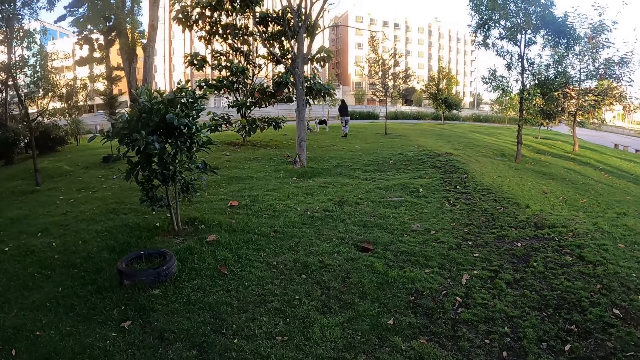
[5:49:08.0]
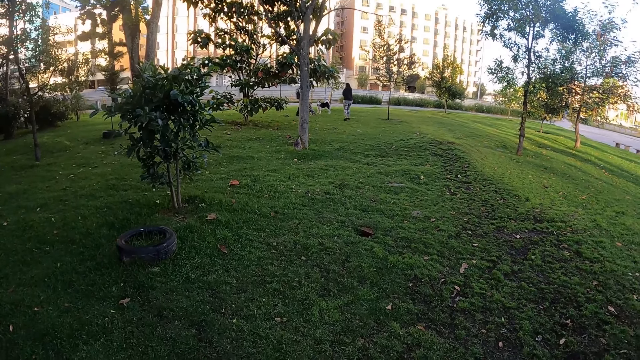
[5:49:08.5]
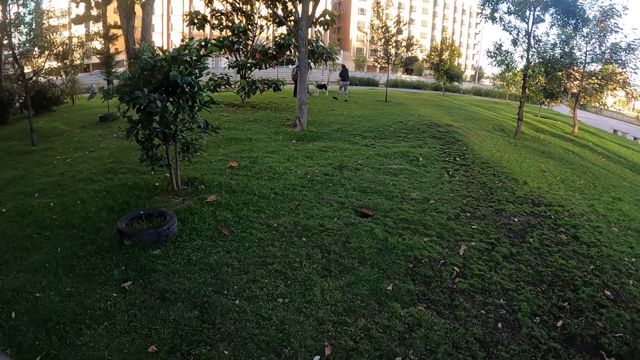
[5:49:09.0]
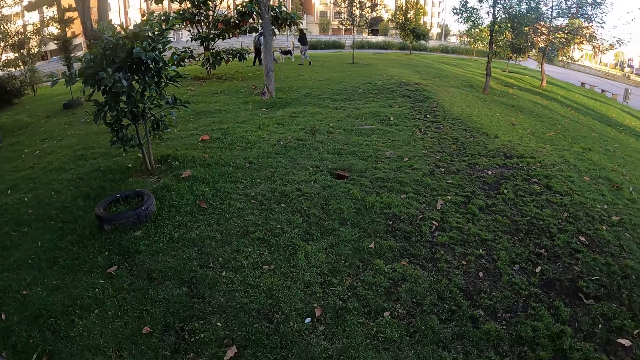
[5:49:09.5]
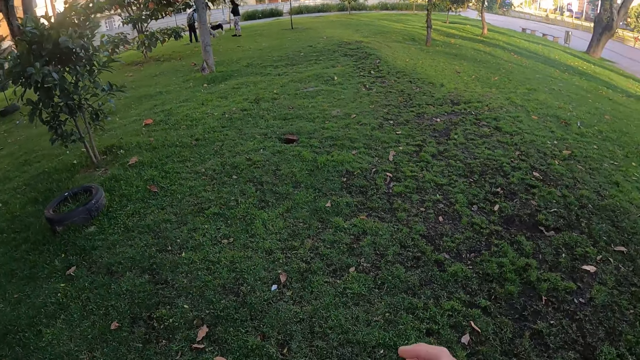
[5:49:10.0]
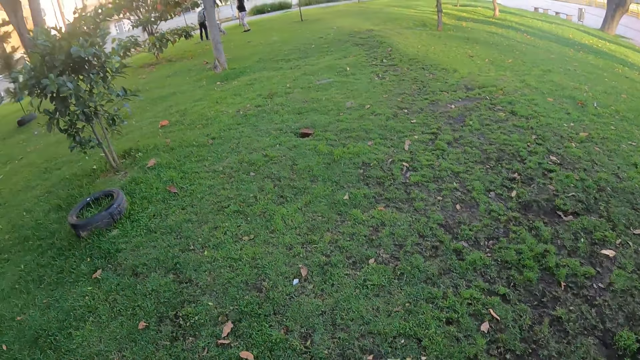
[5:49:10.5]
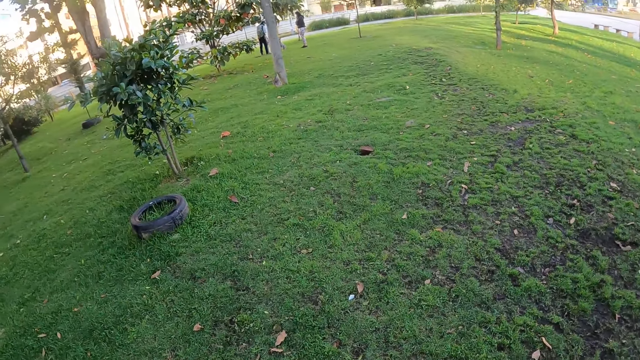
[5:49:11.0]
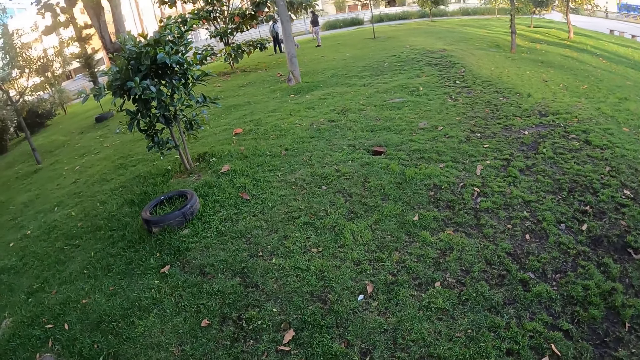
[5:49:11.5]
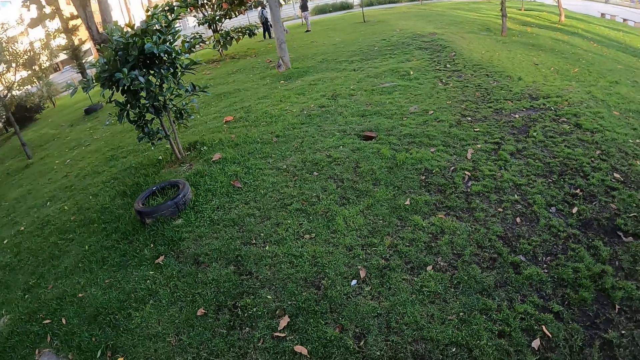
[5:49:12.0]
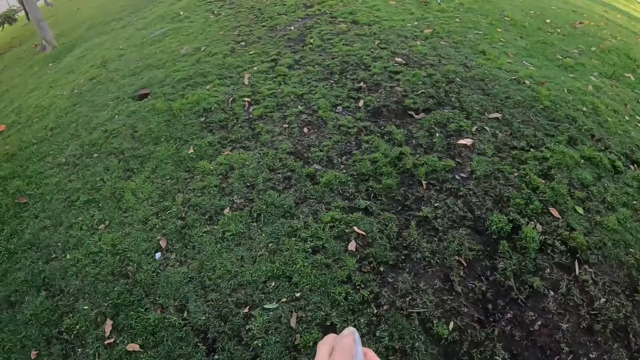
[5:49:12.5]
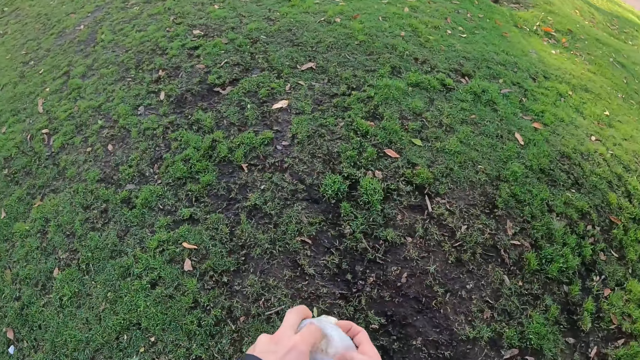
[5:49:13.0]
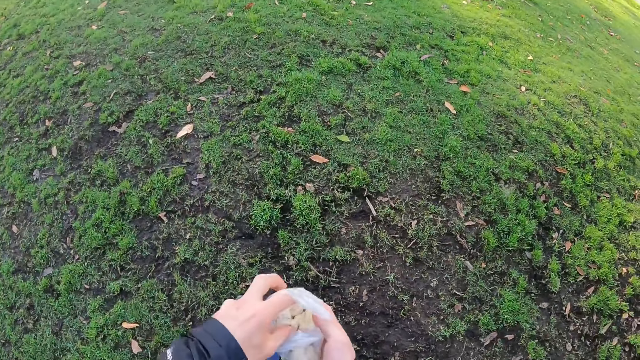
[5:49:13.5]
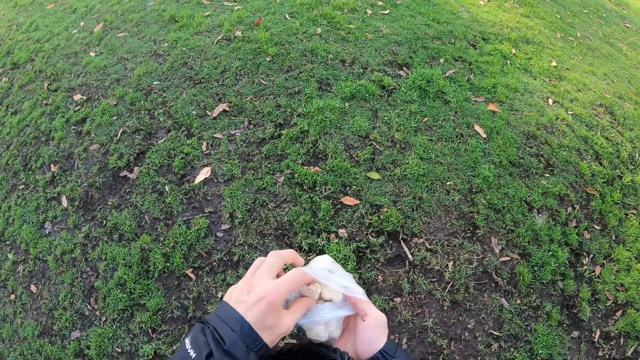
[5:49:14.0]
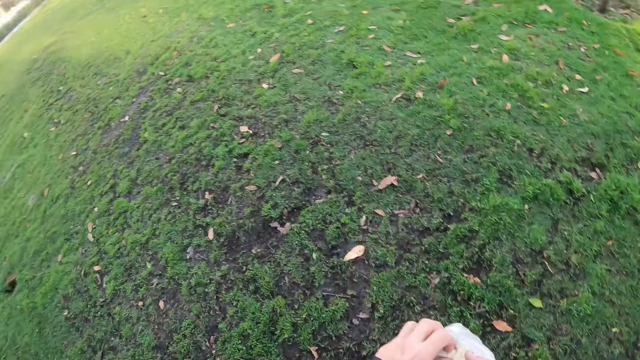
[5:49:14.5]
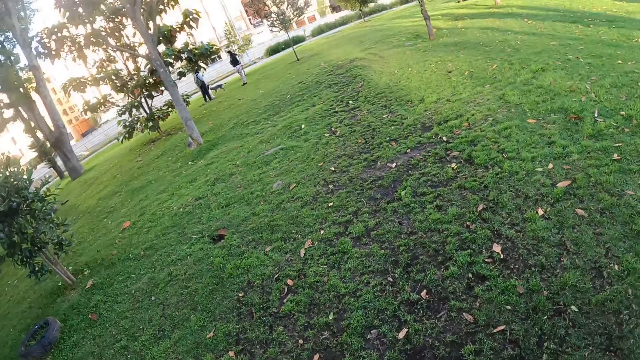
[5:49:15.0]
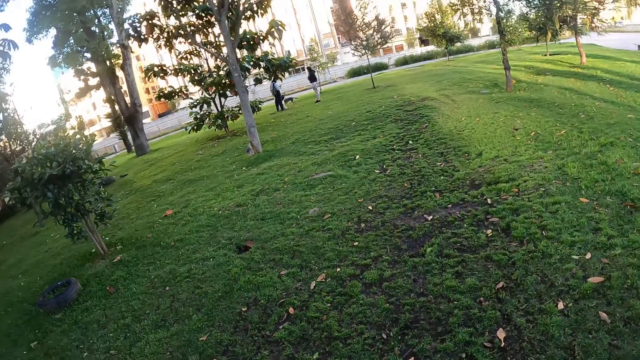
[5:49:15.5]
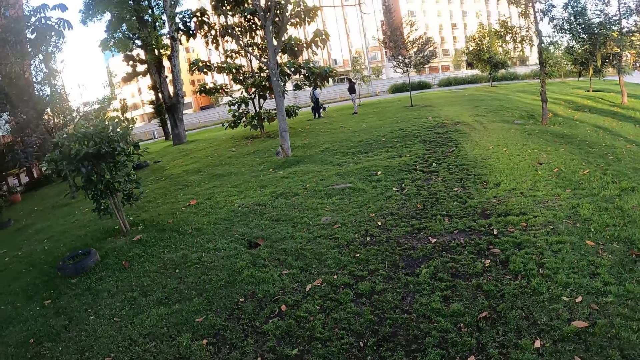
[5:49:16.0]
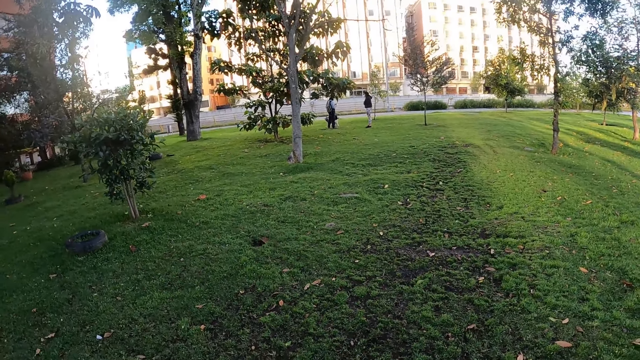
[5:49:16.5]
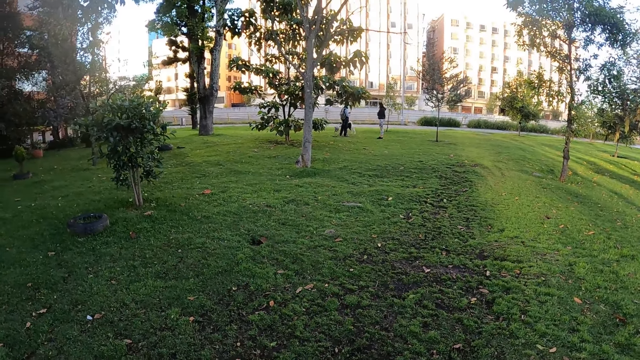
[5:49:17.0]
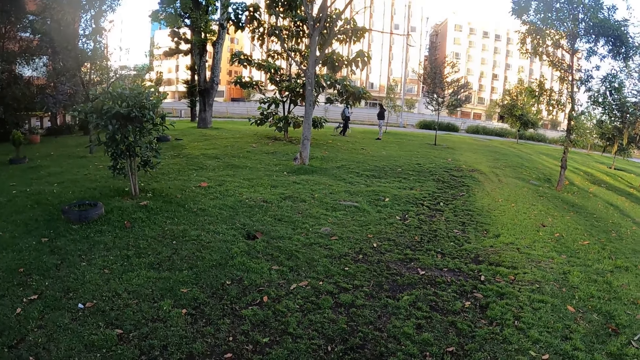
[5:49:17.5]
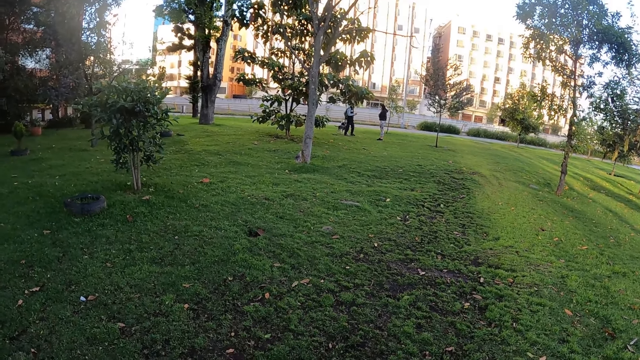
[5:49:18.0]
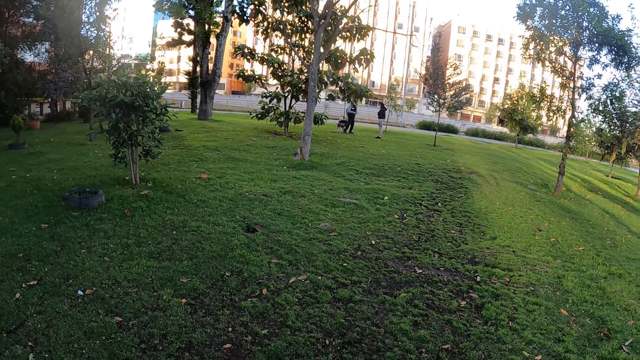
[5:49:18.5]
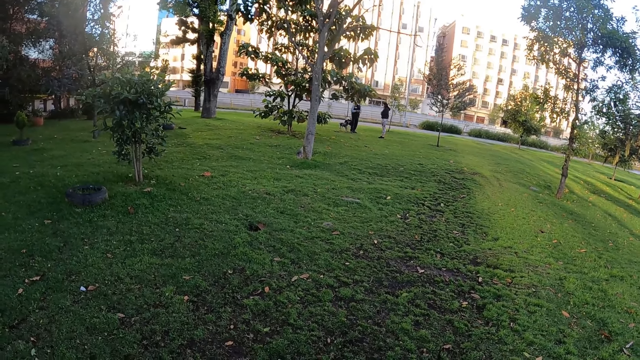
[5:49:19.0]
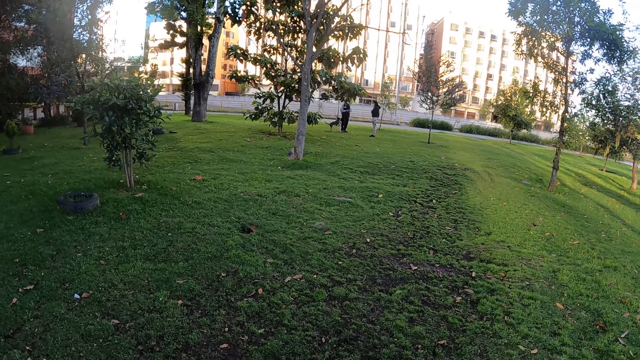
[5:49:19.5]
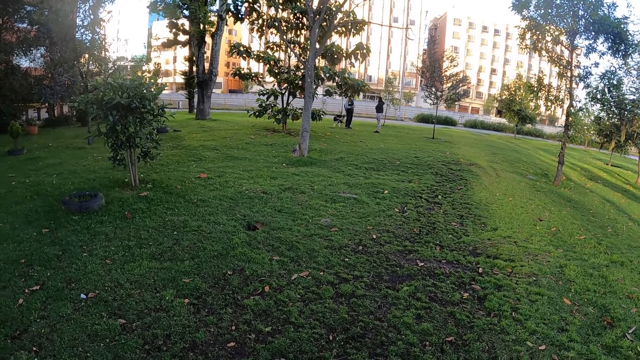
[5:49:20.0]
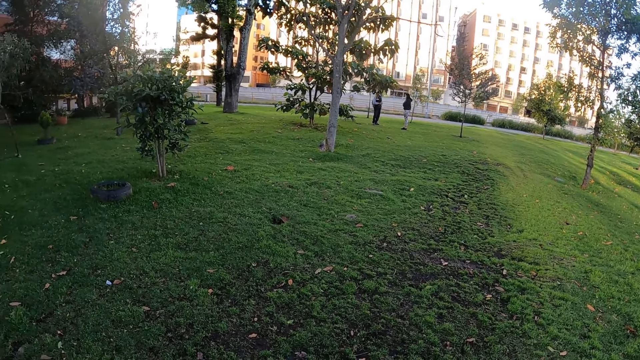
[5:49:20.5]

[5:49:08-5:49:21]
The camera wearer holds a bag of candy with both hands. They pick up dog food. They look around.

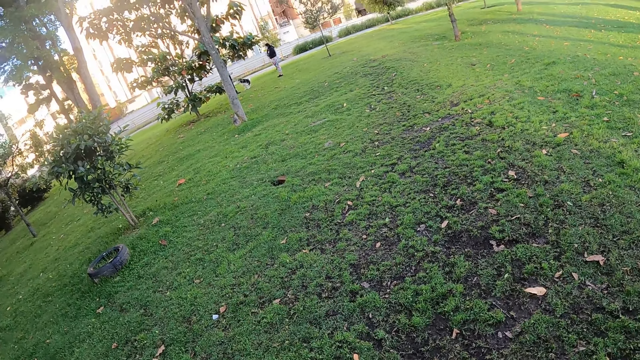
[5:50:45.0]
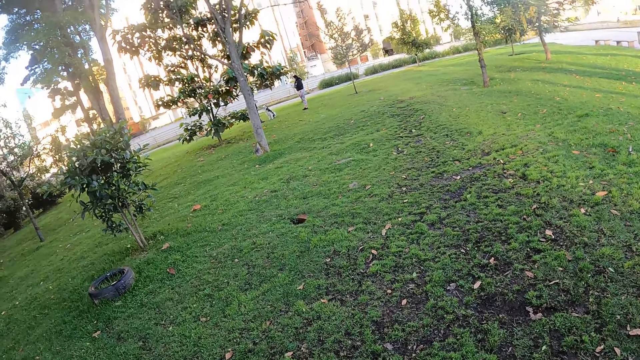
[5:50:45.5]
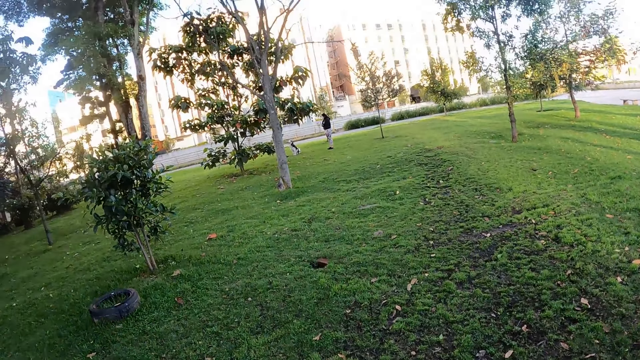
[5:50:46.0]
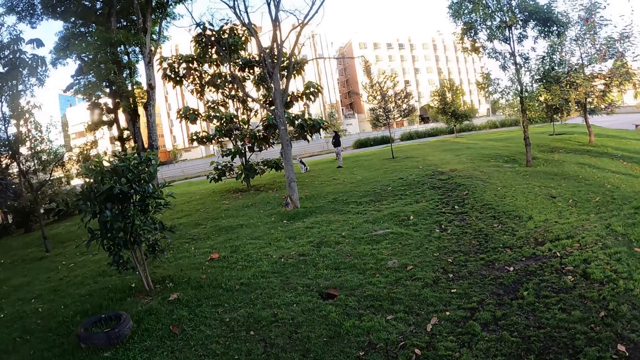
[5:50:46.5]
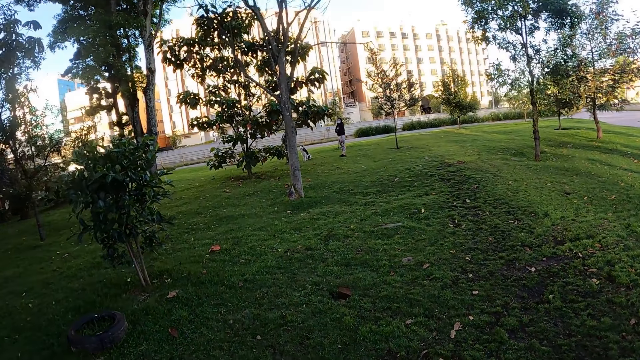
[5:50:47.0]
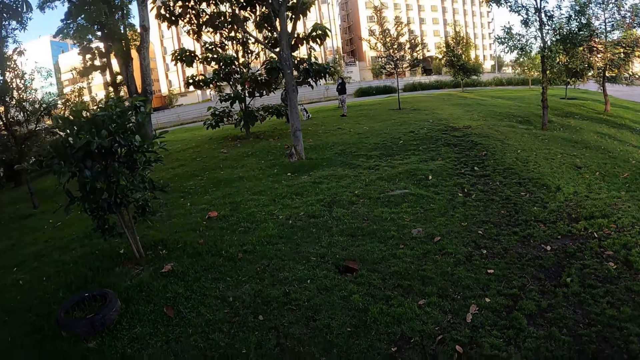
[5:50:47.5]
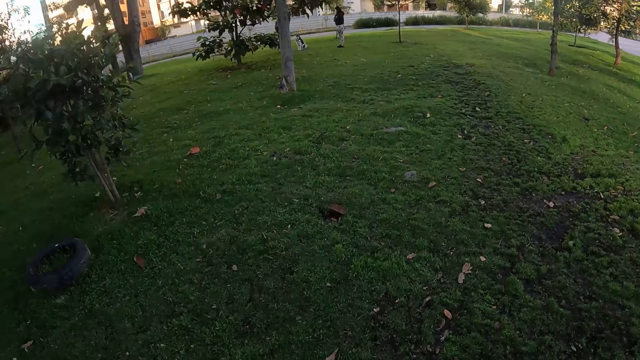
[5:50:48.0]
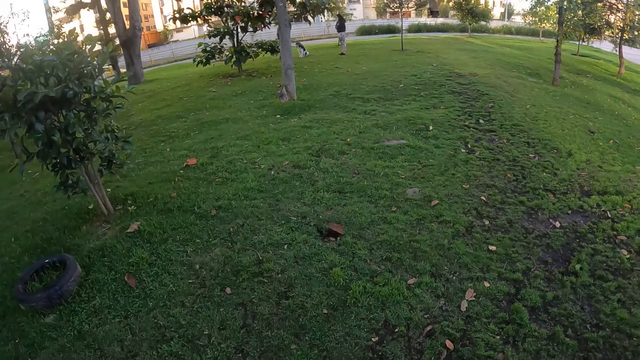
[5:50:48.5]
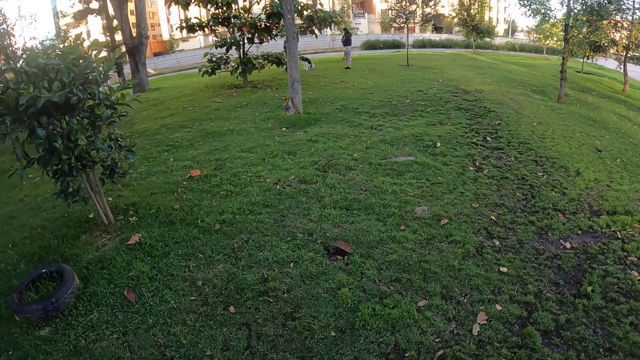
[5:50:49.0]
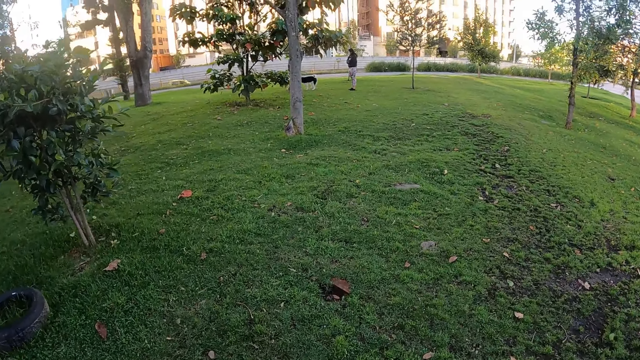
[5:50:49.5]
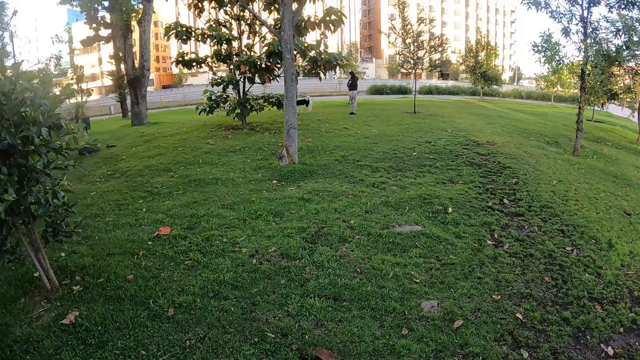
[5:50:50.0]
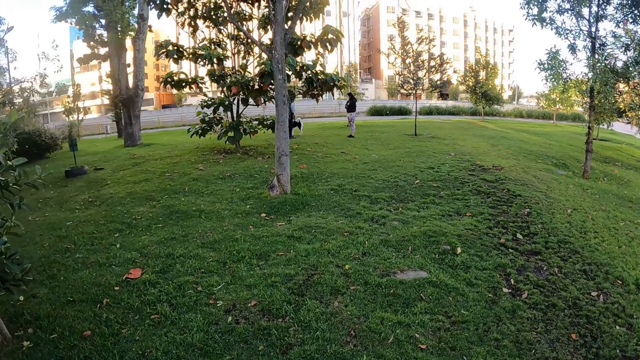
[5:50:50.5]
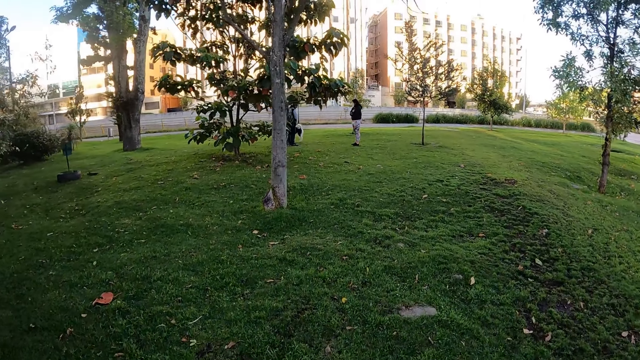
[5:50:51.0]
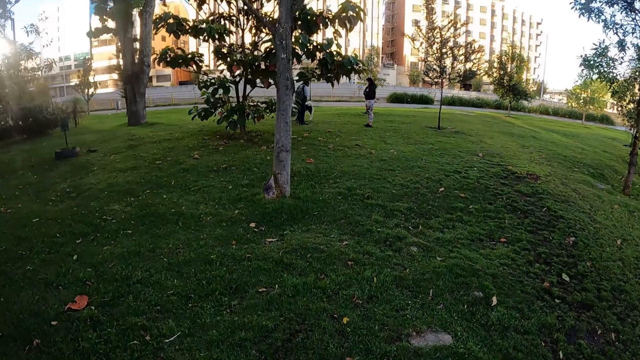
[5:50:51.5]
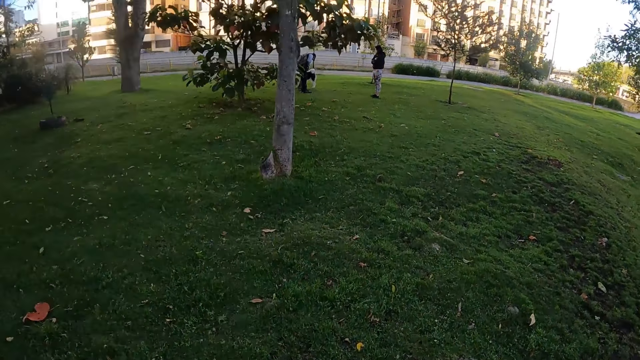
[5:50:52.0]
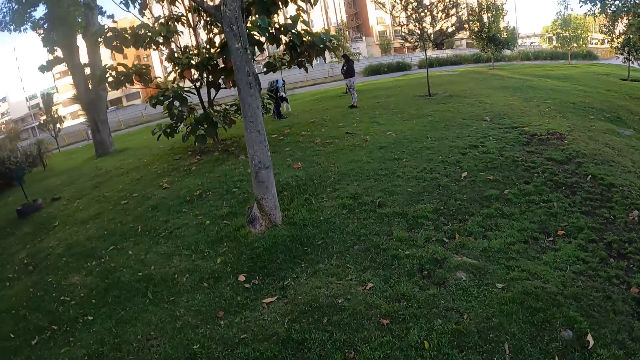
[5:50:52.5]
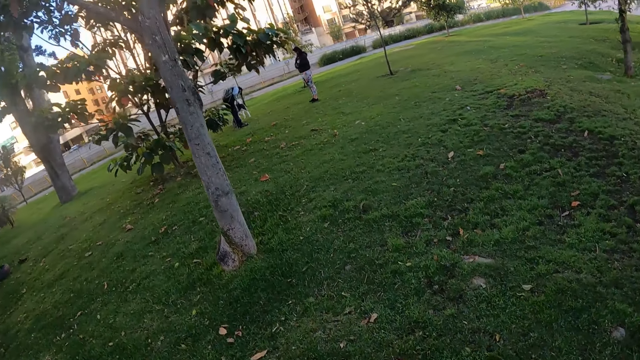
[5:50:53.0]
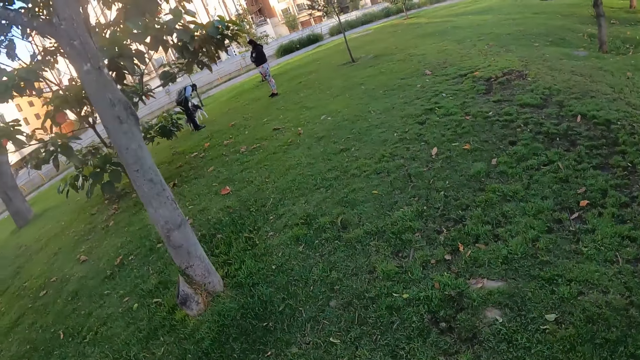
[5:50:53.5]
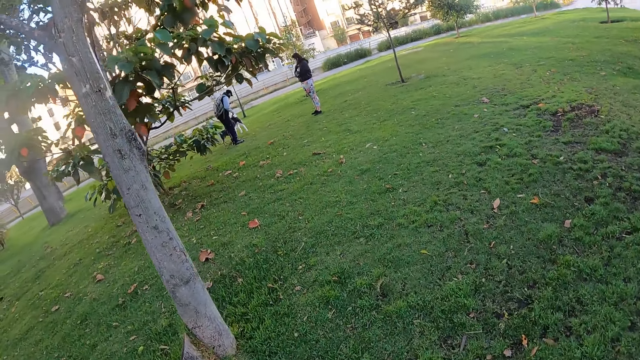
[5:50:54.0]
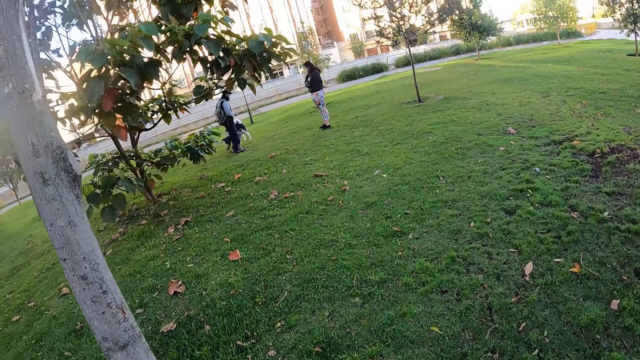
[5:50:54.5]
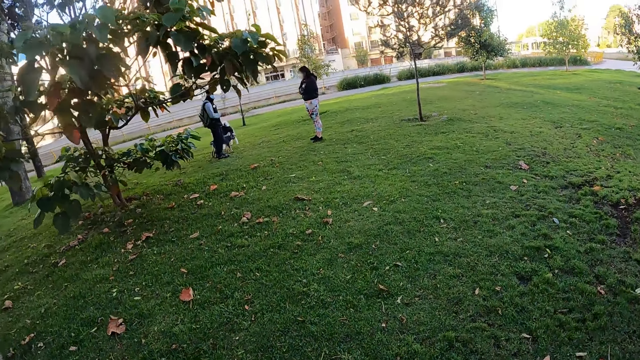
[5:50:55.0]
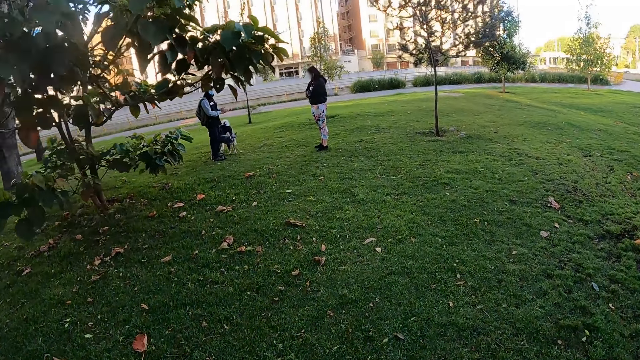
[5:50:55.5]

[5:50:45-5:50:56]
The camera wearer walks on the grass. He lifts a dog leash with his left hand.
